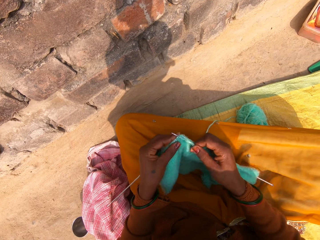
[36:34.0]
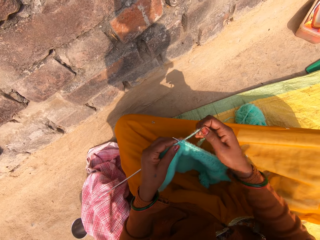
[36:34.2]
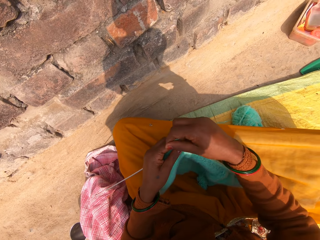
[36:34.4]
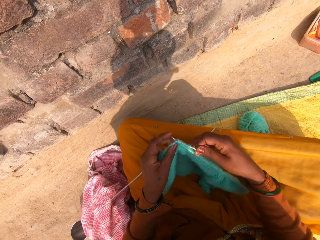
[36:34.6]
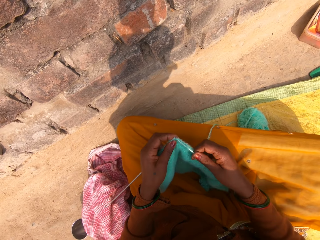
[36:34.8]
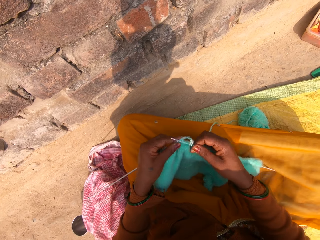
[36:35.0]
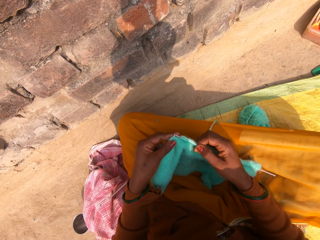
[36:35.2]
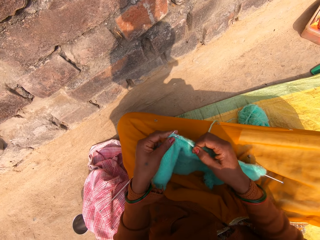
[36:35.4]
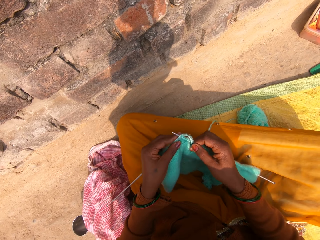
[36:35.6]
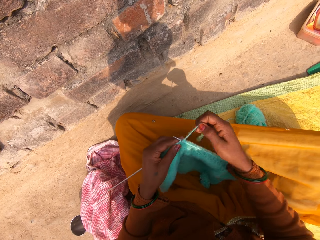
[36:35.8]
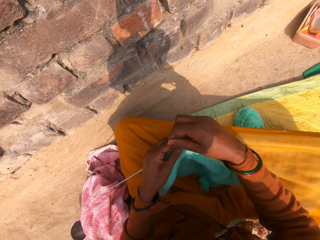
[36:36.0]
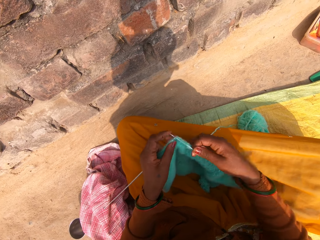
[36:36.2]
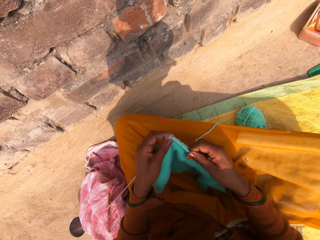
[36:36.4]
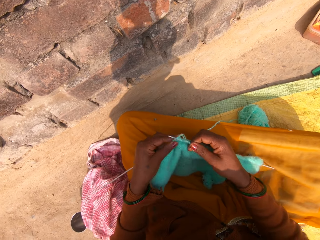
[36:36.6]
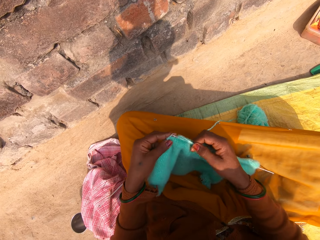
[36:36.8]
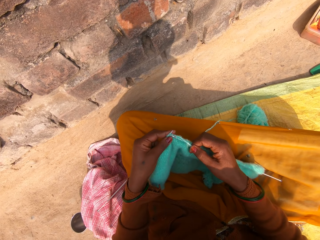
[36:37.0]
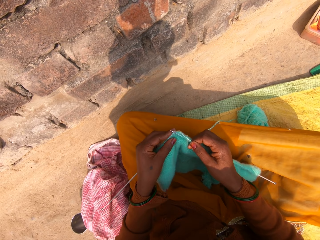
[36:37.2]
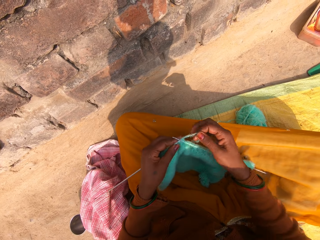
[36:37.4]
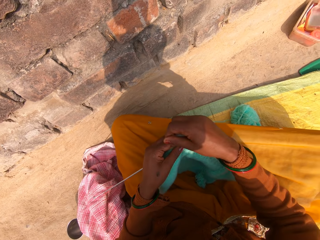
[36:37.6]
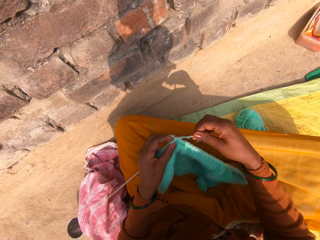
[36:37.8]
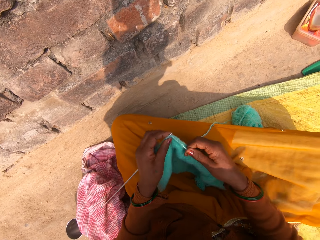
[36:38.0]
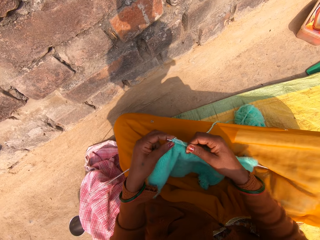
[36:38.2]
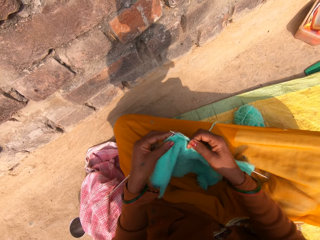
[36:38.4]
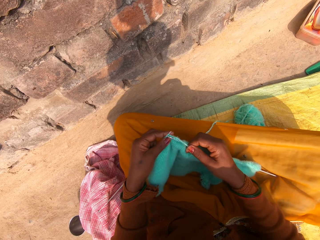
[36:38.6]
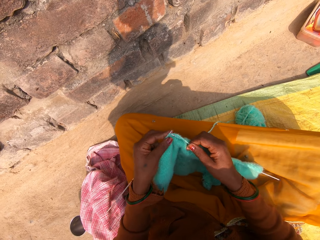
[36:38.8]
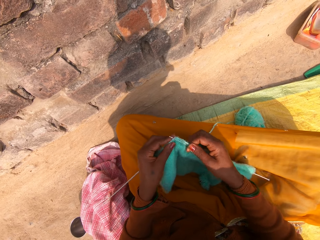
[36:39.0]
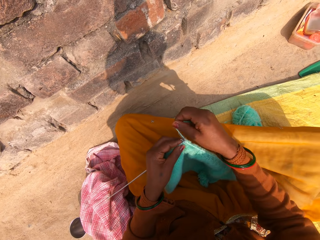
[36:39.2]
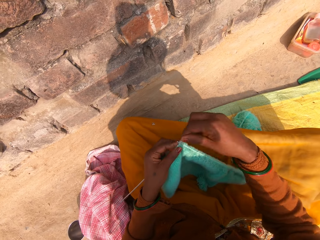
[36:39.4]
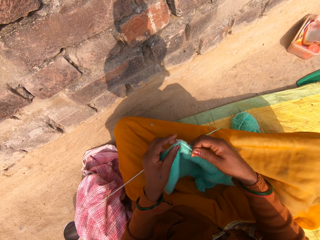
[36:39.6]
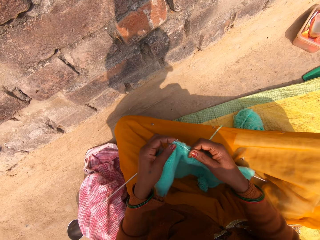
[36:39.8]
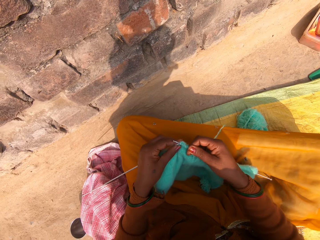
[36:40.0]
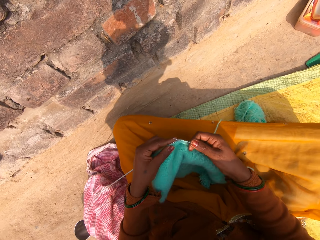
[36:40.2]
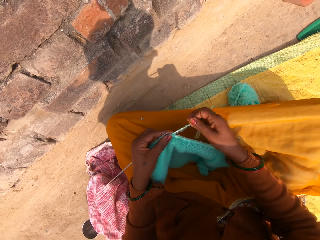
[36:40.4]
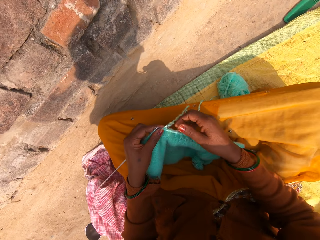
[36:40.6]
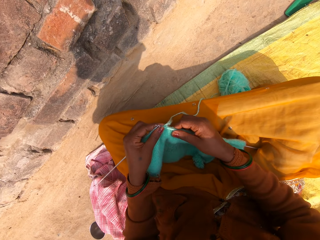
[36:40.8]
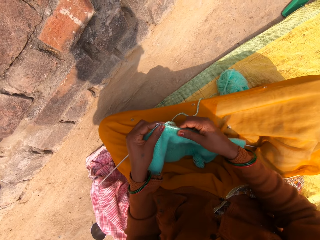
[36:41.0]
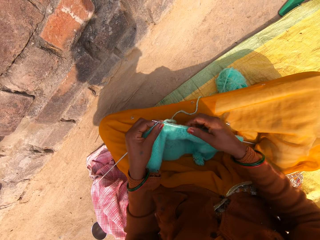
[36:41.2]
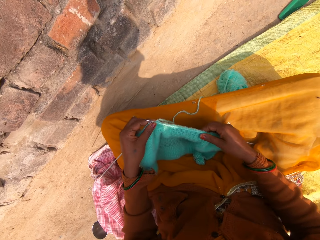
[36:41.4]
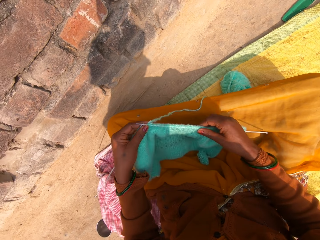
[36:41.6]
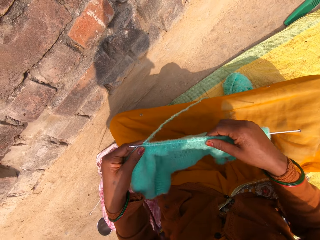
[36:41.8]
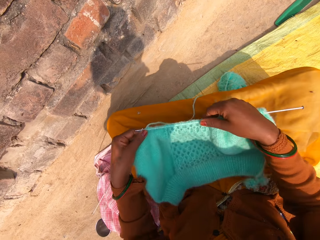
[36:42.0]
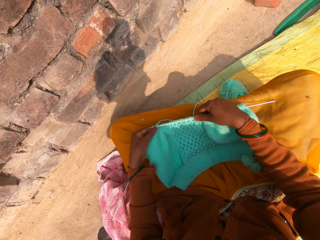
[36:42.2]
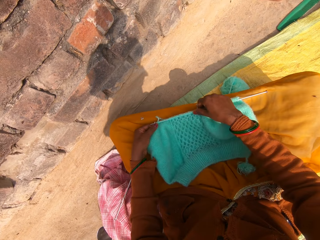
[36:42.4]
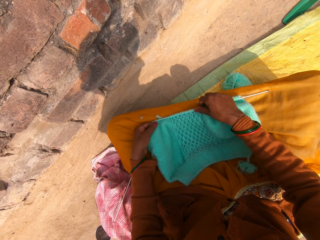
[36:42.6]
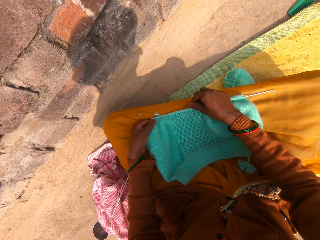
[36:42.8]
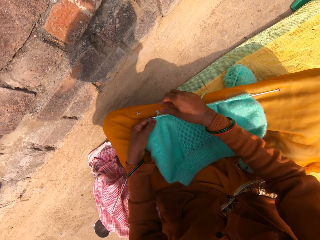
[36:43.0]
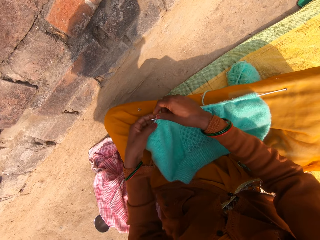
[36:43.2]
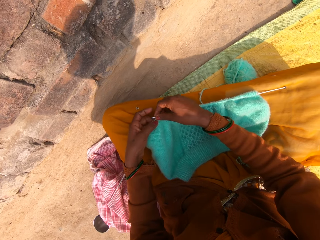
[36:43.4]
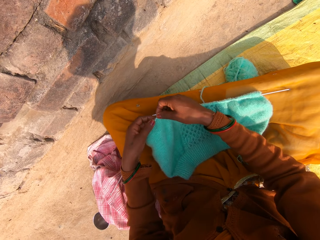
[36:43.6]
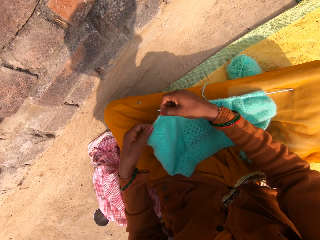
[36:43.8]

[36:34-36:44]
The camera wearer hooks a knitting thread with a single point knitting needle. She rolls the knitting thread on the single point knitting needle. She knits a fabric. She hooks the knitting thread with the single point knitting needle. She rolls the knitting thread on the single point knitting needle. She knits the fabric. She hooks the knitting thread with the single point knitting needle. She rolls the knitting thread on the single point knitting needle. She knits the fabric. She rolls the knitting thread on the single point knitting needle. She hooks the knitting thread with the single point knitting needle. She adjusts the knitted wool on the knitting pin with her right hand. She lifts the knitting pins and the knitted wool with both hands and drops the knitting pins and the knitted wool on her lap.

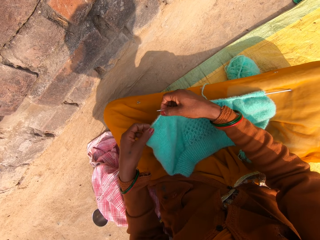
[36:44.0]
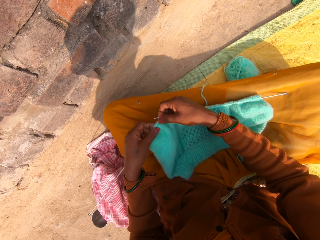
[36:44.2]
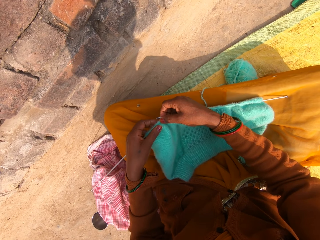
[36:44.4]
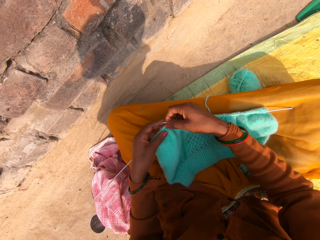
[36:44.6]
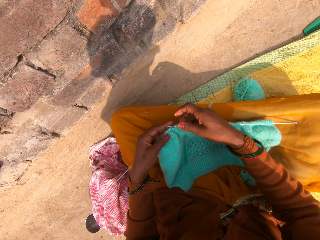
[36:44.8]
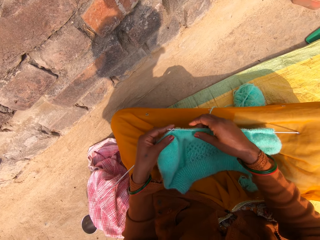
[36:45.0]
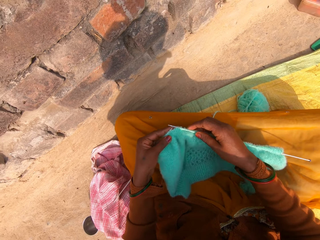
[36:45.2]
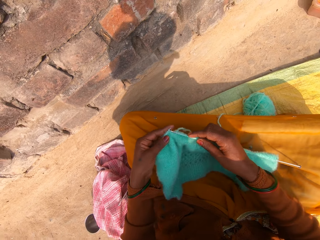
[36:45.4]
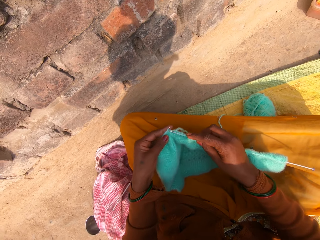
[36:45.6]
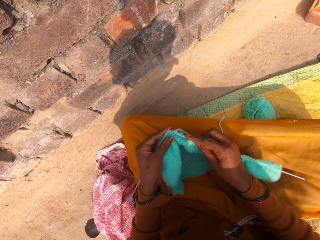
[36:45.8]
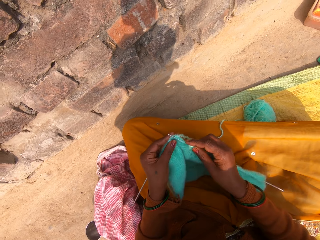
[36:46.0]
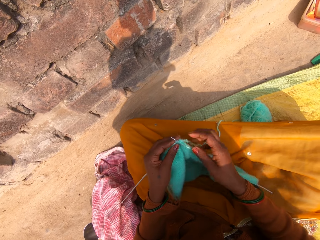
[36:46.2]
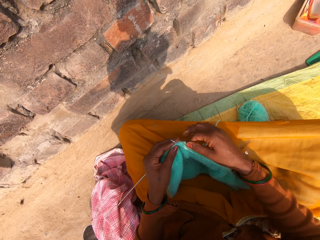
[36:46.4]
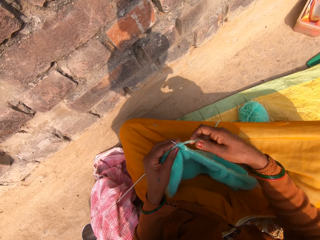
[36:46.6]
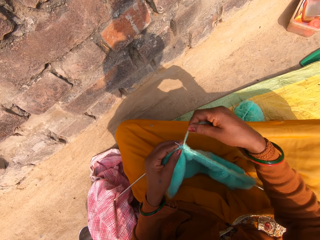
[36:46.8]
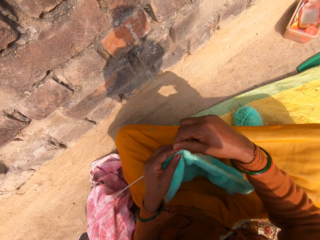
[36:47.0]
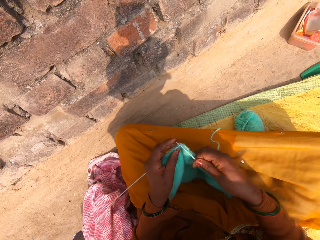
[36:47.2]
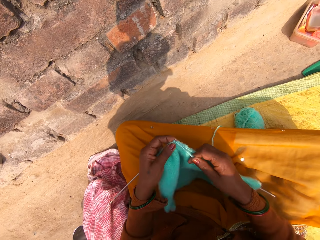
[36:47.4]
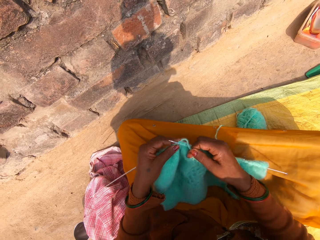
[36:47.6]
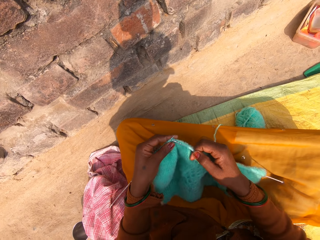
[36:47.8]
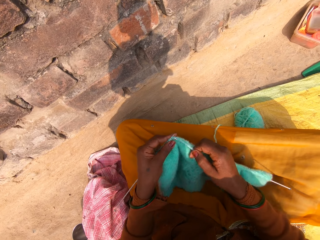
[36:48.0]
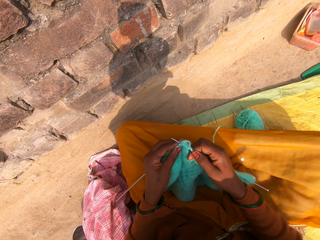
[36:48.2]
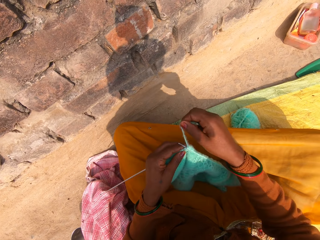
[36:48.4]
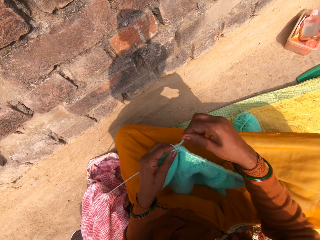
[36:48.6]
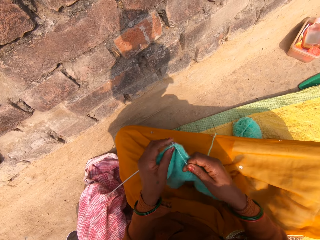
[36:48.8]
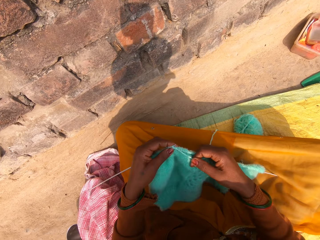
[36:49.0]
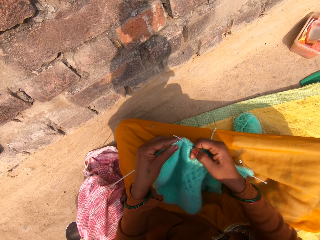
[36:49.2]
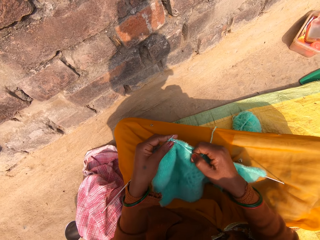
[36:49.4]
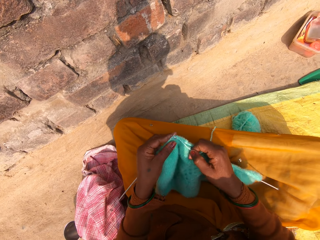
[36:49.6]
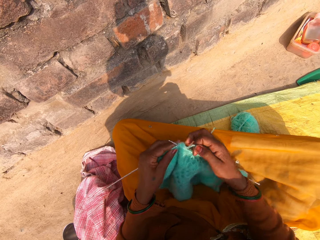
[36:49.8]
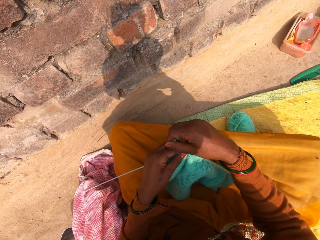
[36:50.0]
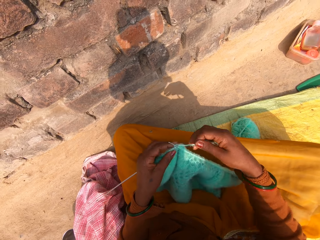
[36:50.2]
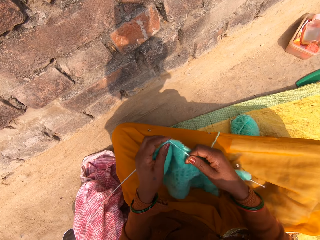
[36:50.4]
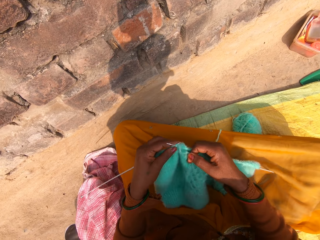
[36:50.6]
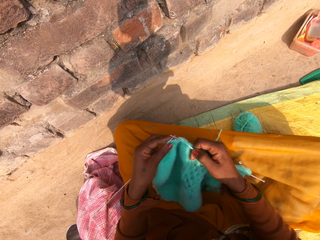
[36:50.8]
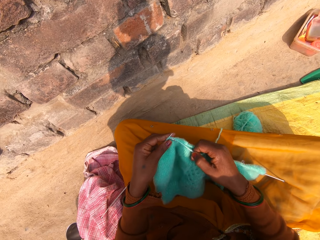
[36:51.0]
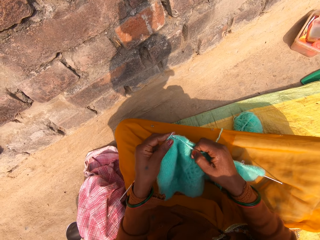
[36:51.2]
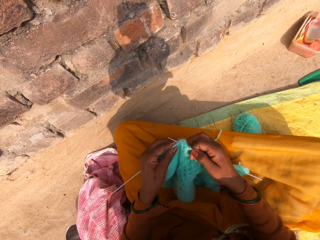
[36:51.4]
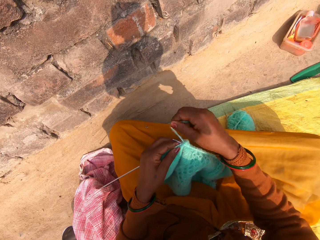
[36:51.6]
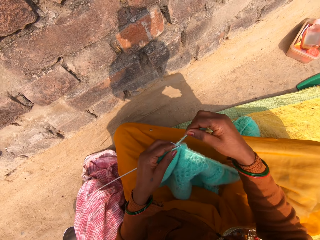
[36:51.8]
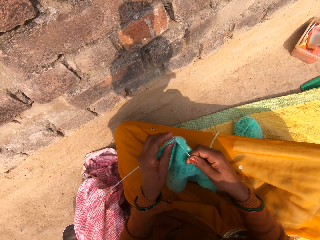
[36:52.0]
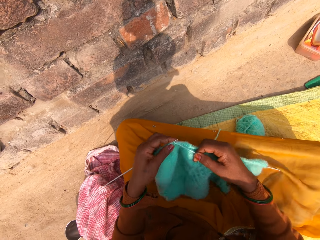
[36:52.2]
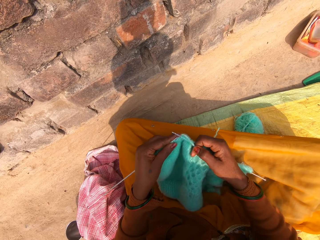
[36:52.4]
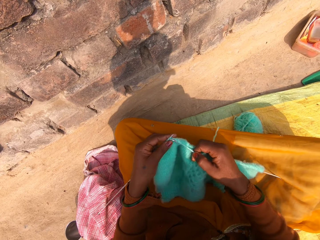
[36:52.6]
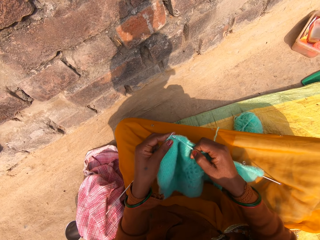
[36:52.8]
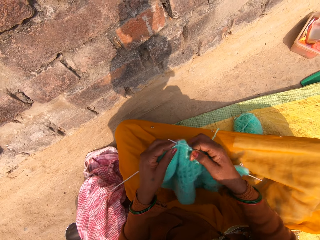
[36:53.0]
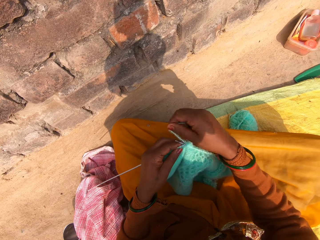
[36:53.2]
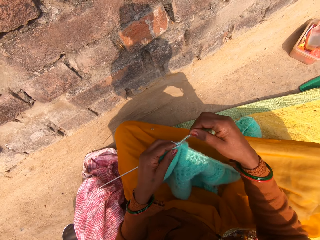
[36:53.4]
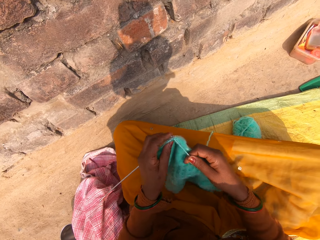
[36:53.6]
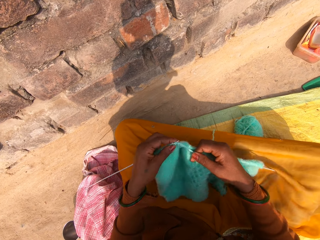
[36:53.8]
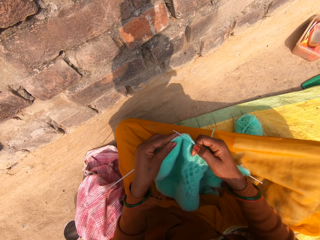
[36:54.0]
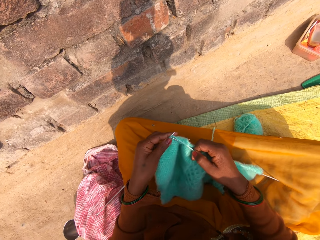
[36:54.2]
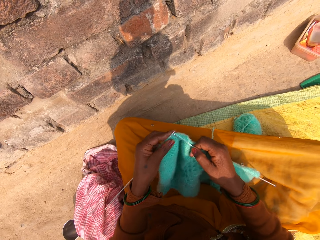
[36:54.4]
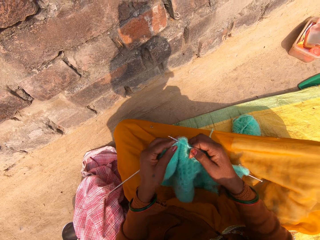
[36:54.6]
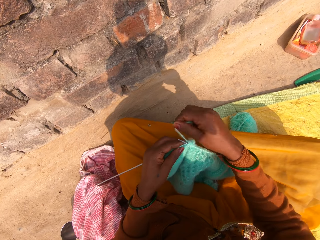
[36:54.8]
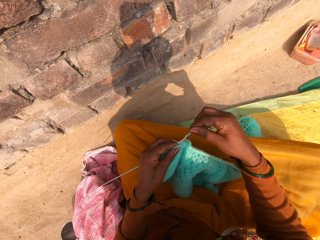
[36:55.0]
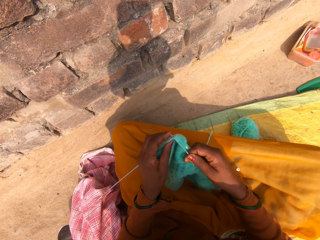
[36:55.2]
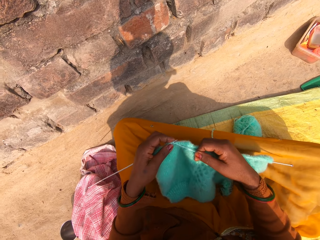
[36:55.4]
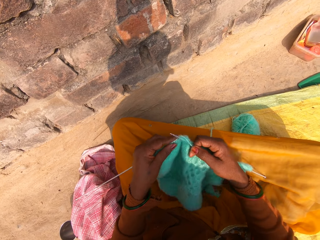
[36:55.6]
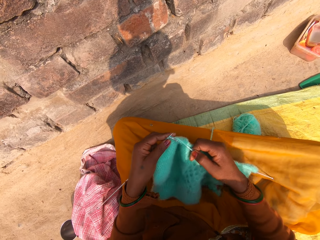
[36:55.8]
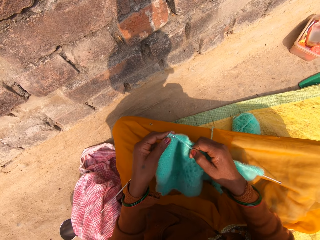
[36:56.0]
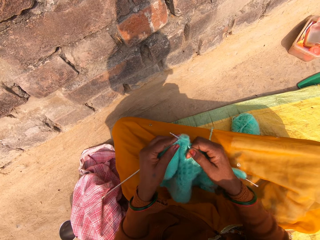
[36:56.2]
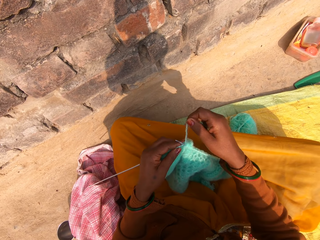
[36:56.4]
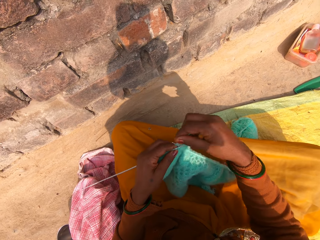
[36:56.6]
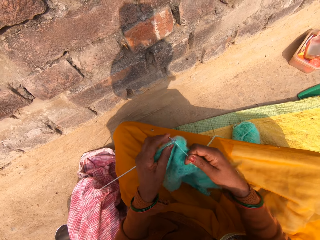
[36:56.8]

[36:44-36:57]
The camera wearer holds a fabric. They continue knitting with the wool and the knitting pins. They hook a knitting thread with a single point knitting needle. They hold the knitting thread. They roll the knitting thread on the single point knitting needle. They knit the fabric. They roll the knitting thread on the single point knitting needle. They knit the fabric. They hook the knitting thread with the single point knitting needle. They roll the knitting thread on the single point knitting needle. They knit the fabric. They hook the knitting thread with the single point knitting needle. They roll the knitting thread on the single point knitting needle. They knit the fabric. They hold the knitting fabric. They roll the knitting thread on the single point knitting needle. They knit the fabric. They hook the knitting thread with the single point knitting needle. They roll the knitting thread on the single point knitting needle. They knit the fabric. They hook the knitting thread with the single point knitting needle. They do so again.
